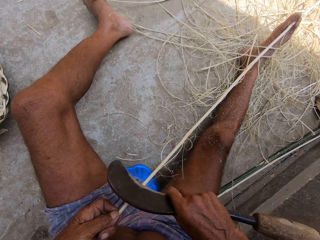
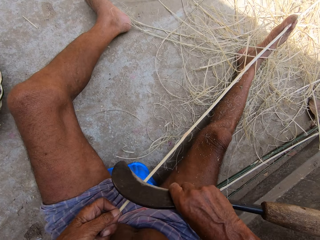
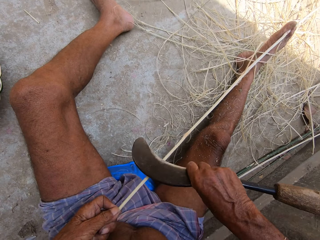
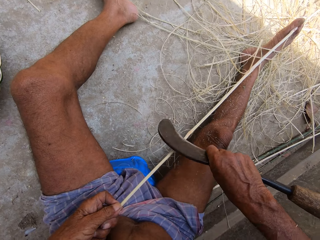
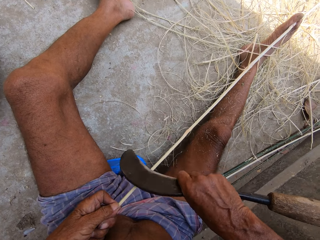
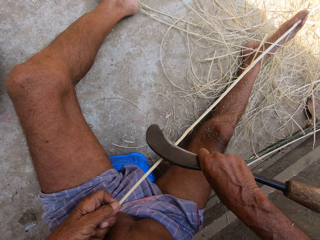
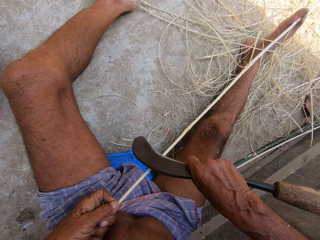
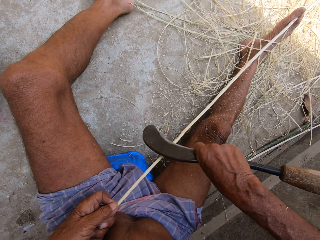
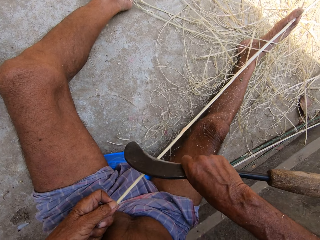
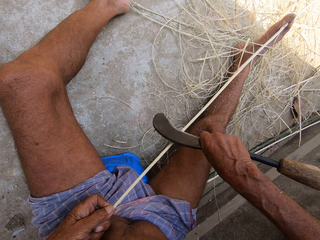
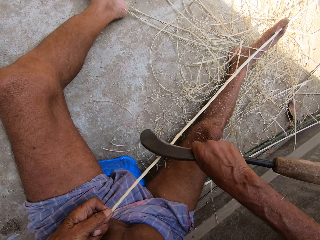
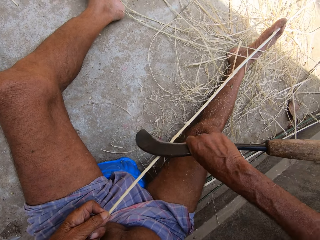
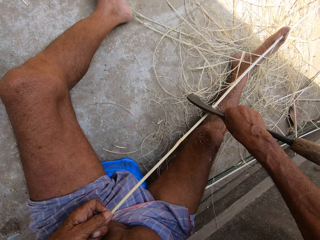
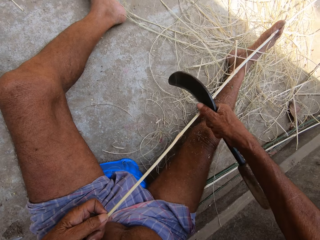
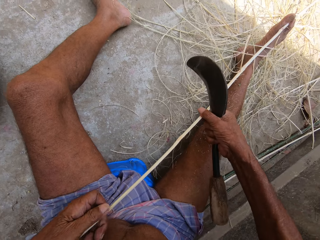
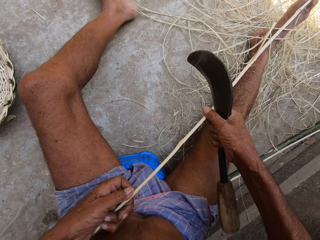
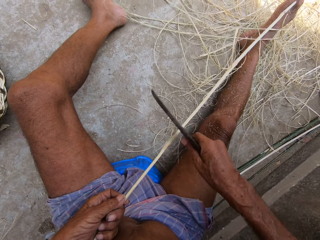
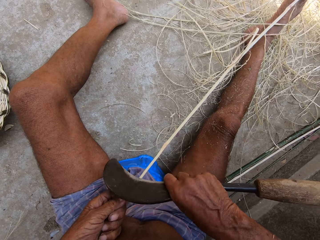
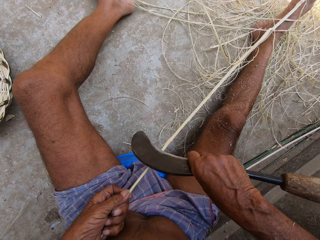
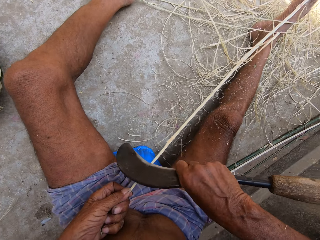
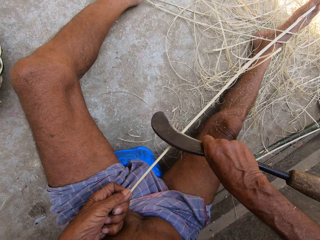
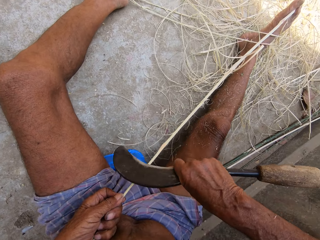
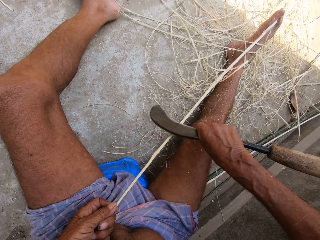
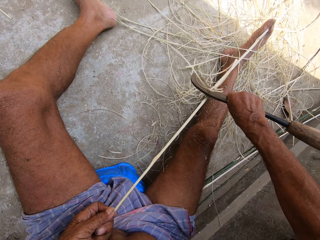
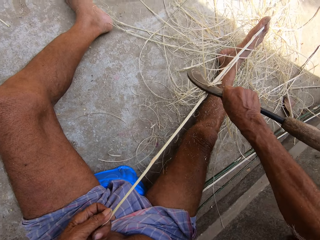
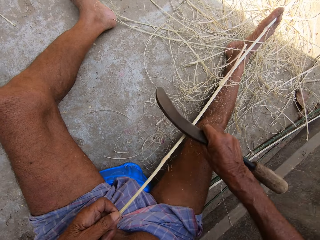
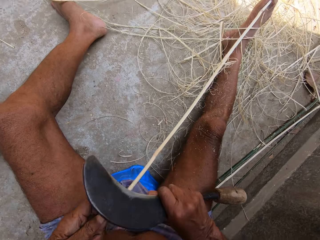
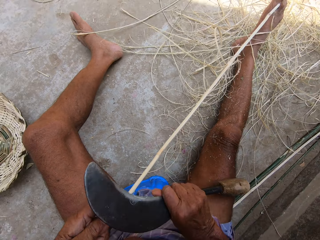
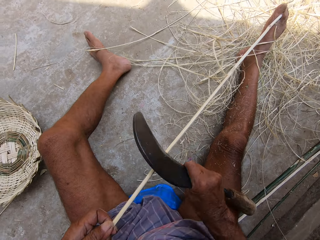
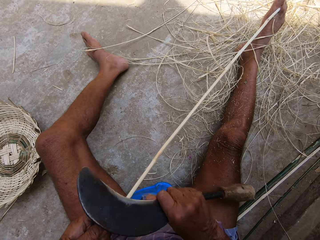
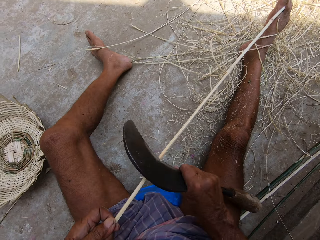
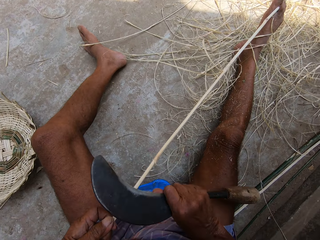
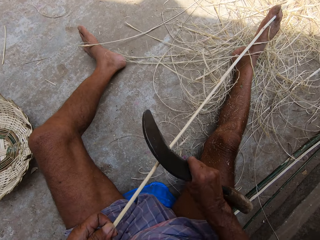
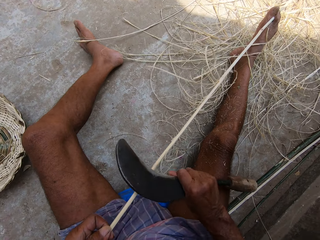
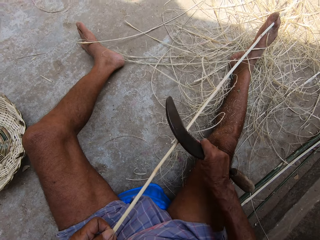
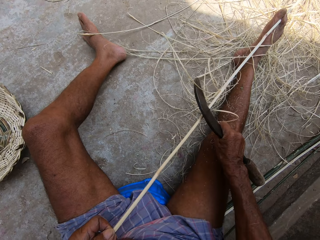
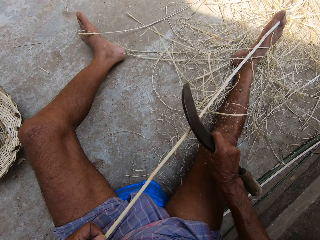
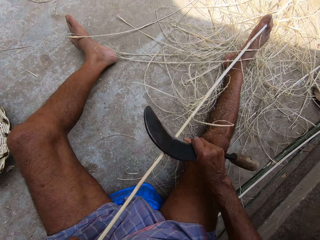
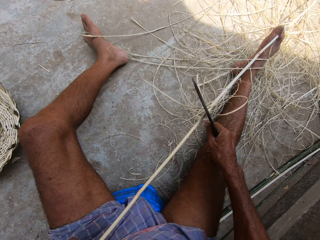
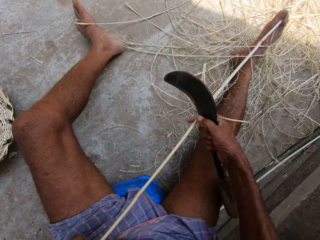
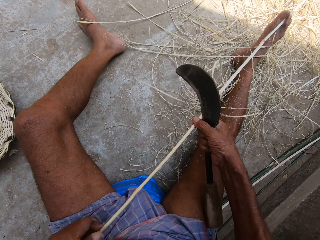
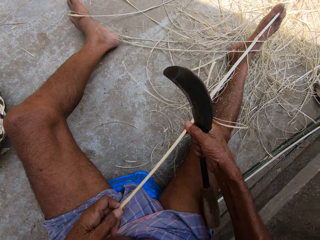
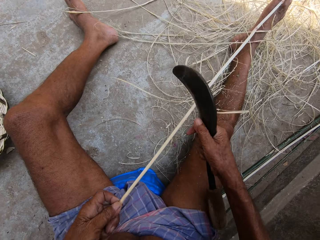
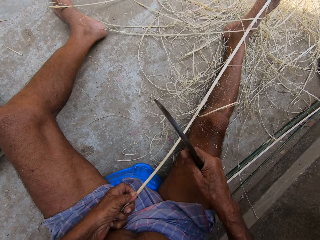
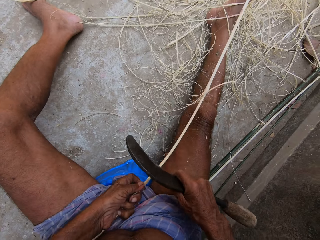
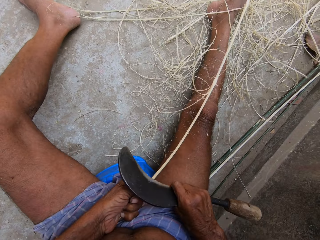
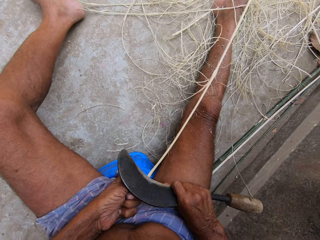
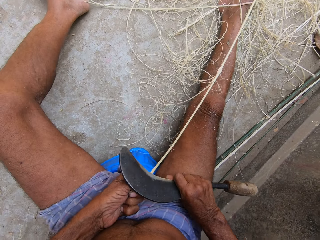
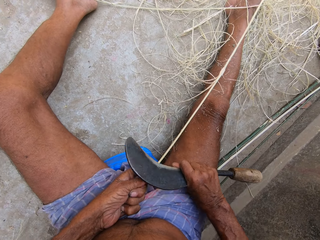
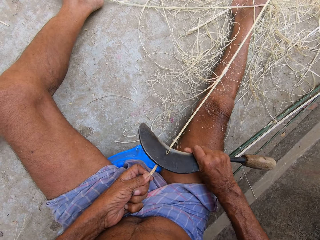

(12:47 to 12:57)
The camera wearer peels the stick with a blade. They peel the stick with a blade repeatedly.

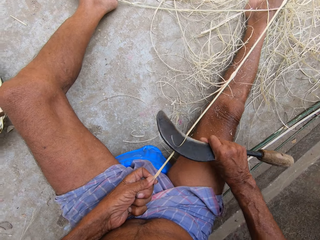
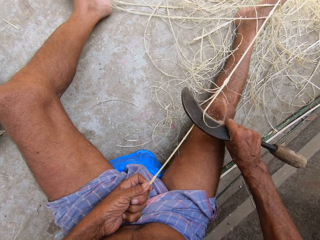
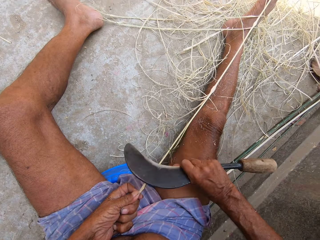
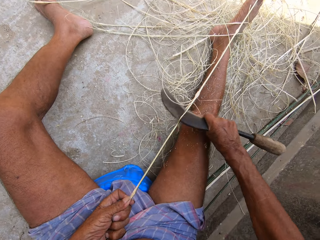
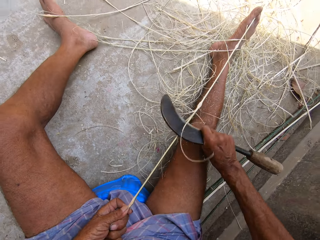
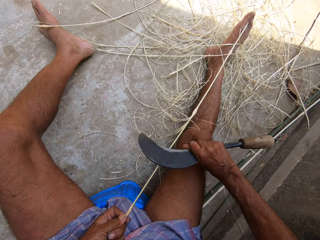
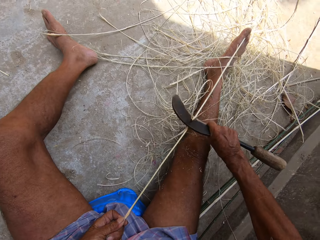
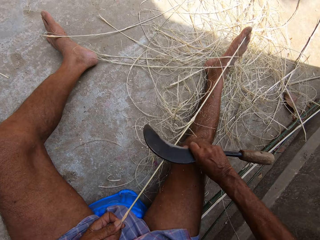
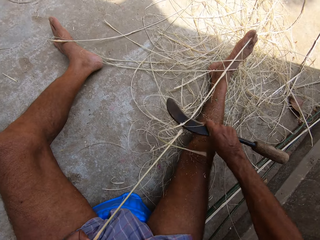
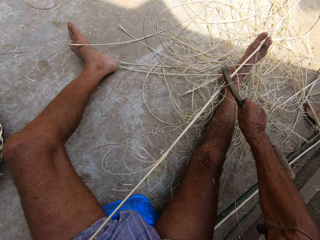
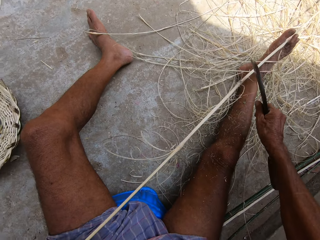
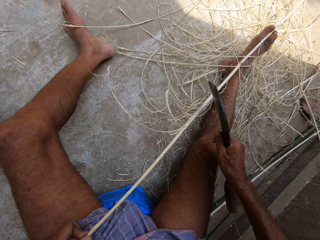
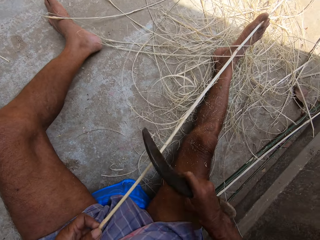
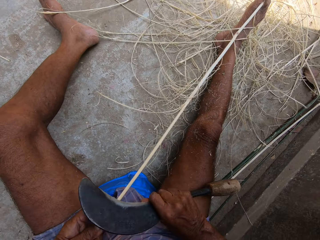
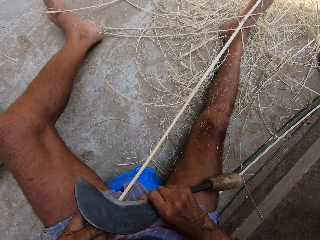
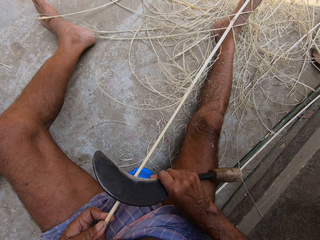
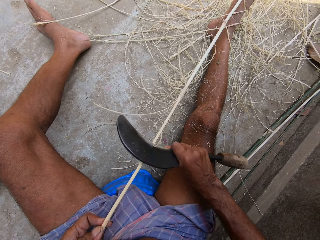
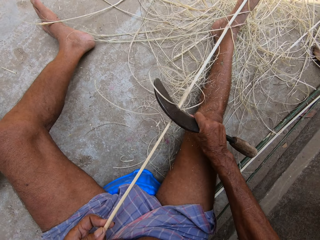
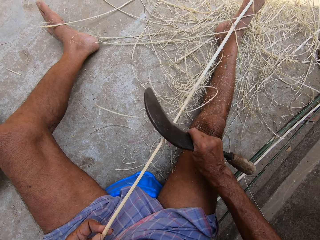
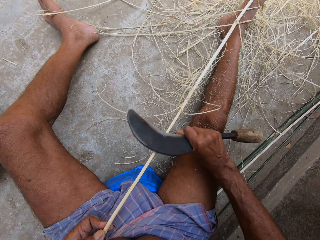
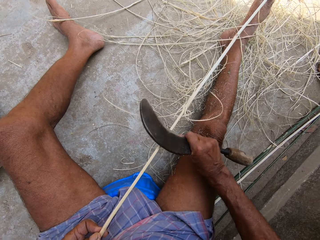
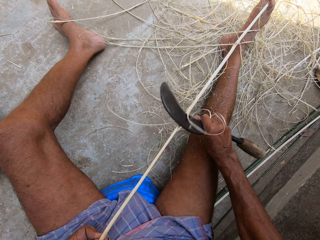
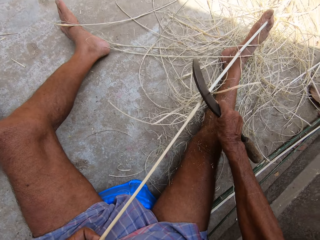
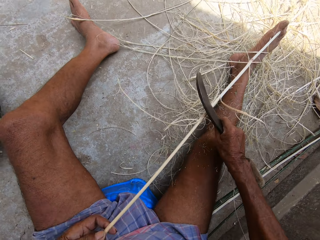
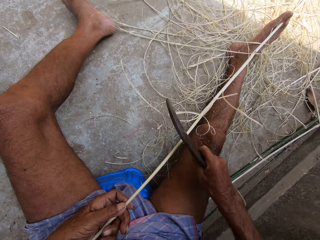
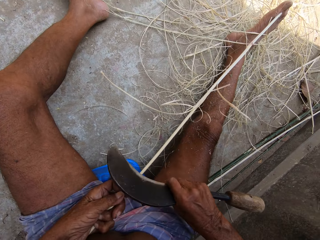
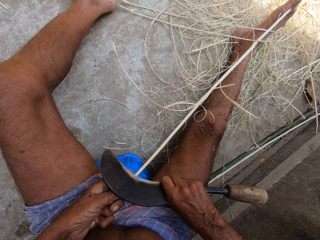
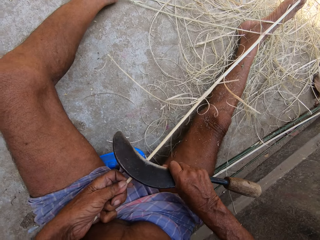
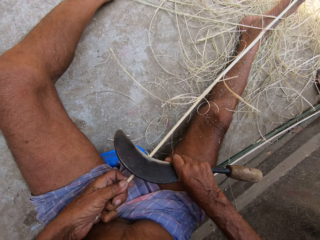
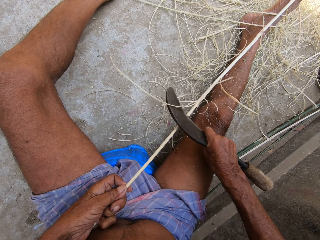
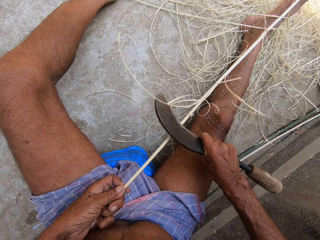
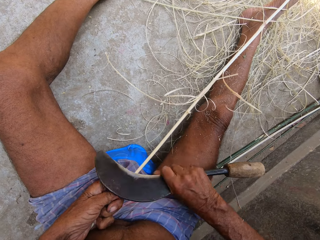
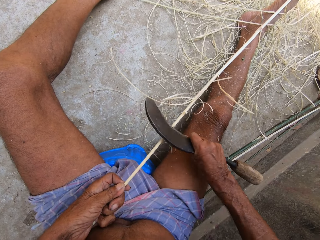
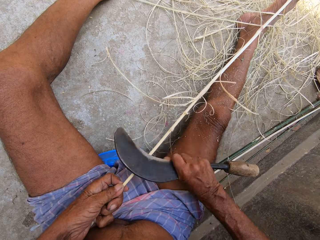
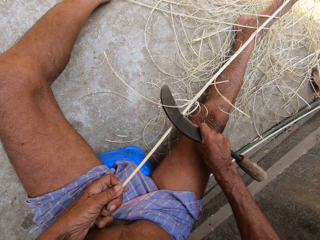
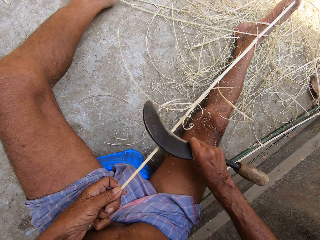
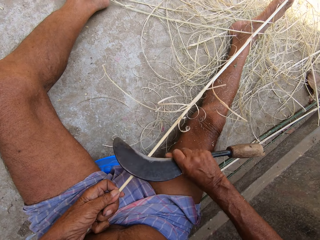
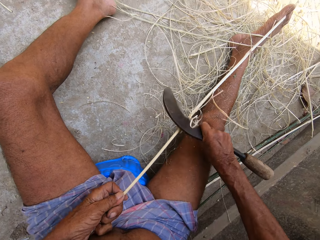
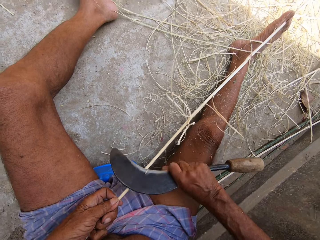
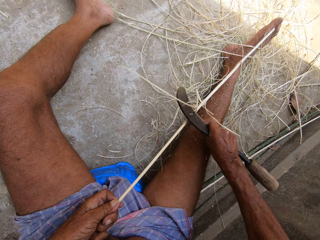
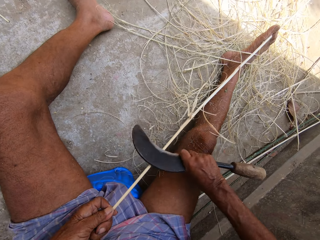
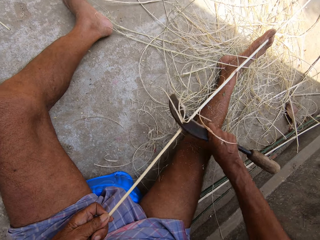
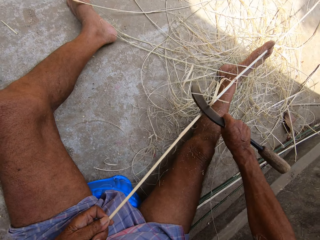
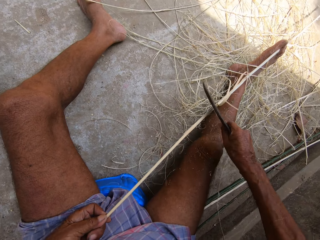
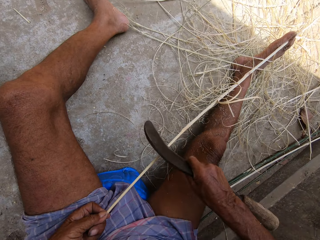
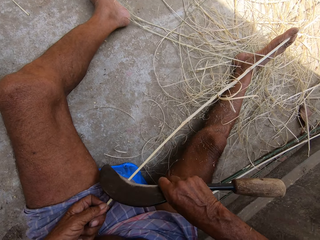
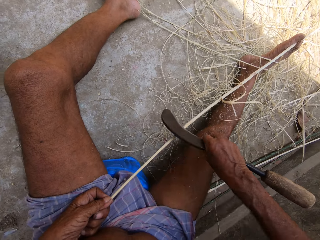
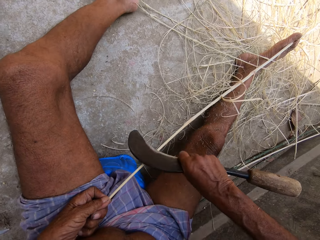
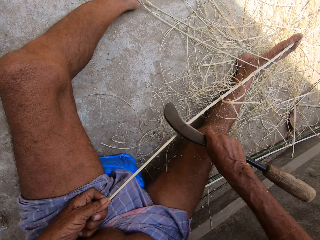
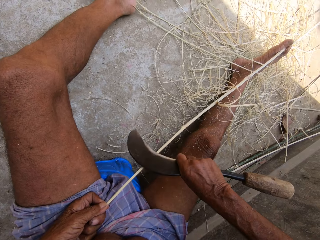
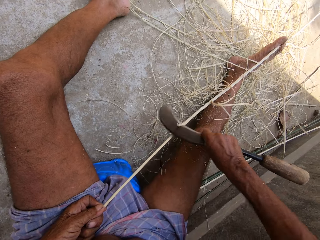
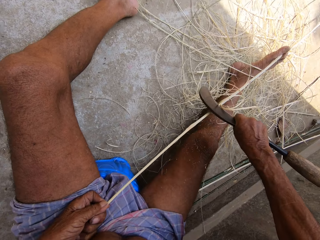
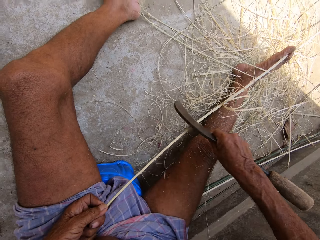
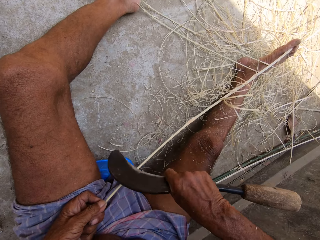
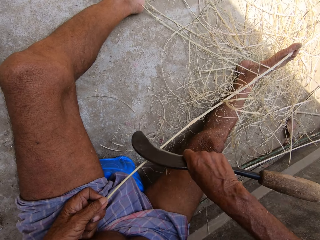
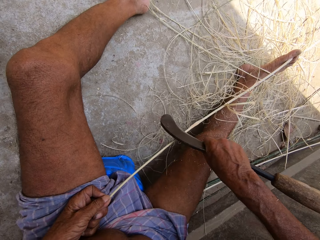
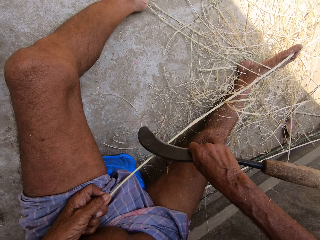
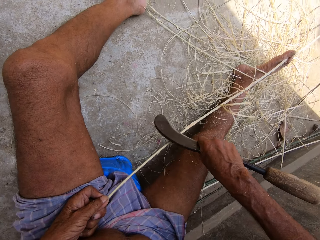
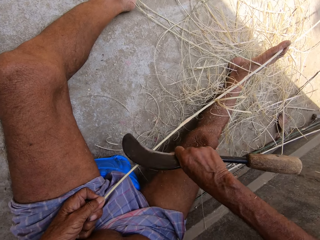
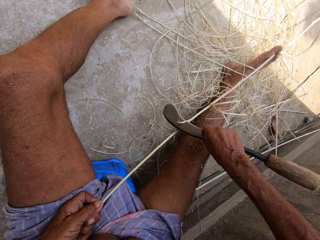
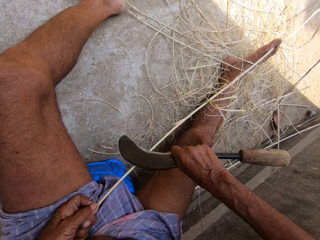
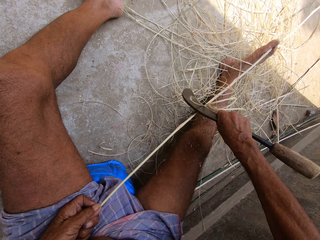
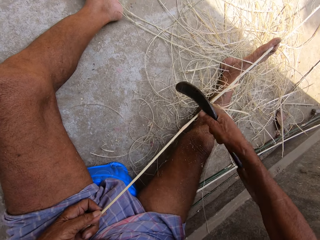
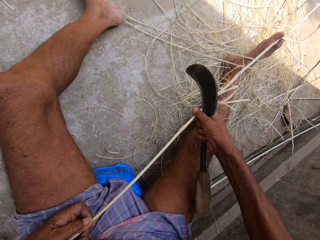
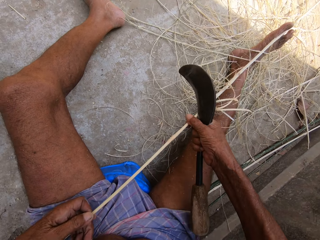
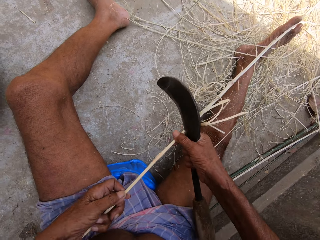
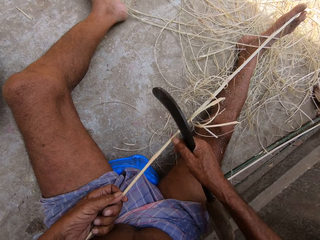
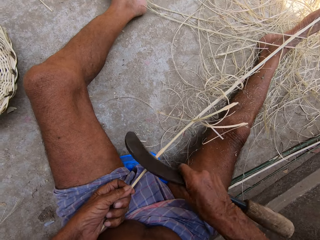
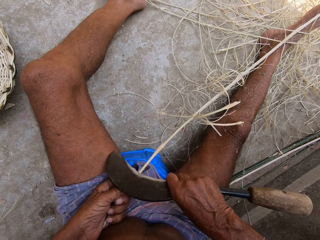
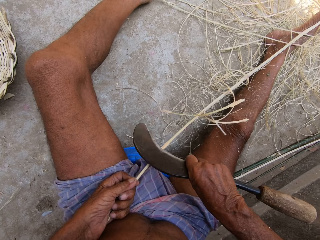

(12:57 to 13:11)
The camera wearer peels the stick with a blade. They peel the stick with a blade repeatedly.
